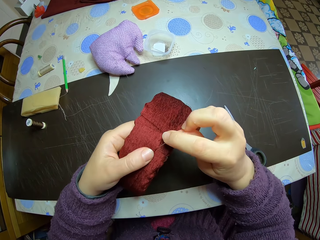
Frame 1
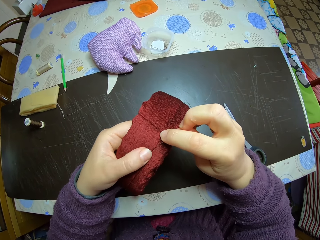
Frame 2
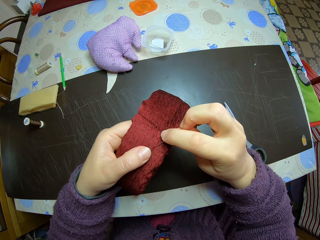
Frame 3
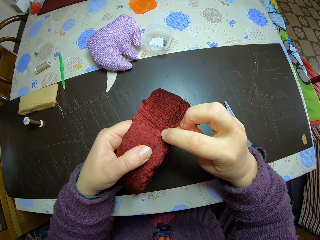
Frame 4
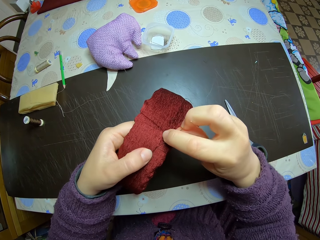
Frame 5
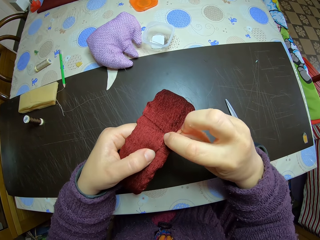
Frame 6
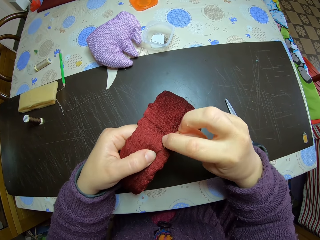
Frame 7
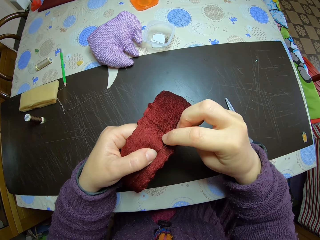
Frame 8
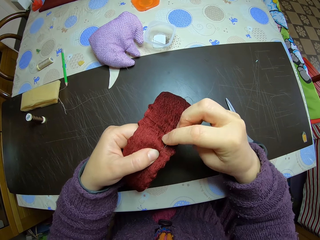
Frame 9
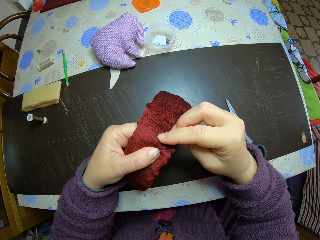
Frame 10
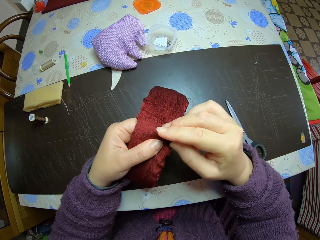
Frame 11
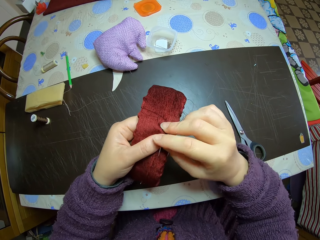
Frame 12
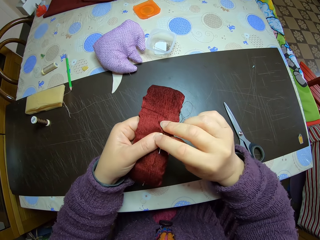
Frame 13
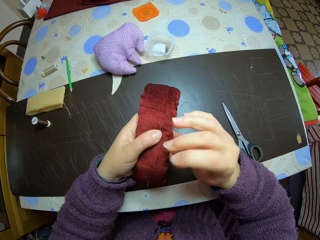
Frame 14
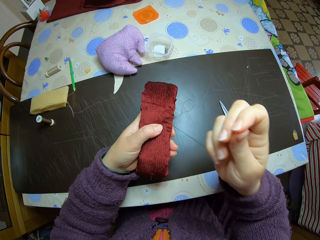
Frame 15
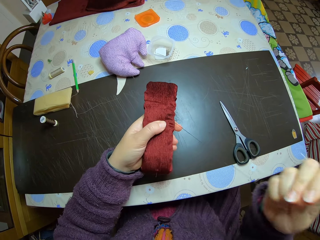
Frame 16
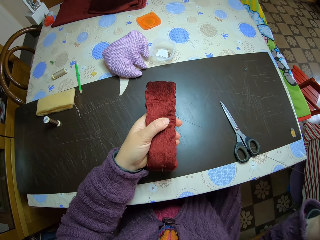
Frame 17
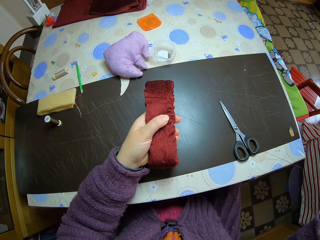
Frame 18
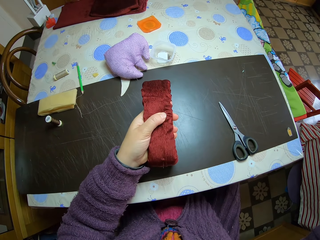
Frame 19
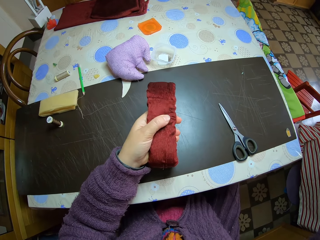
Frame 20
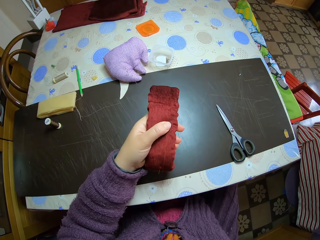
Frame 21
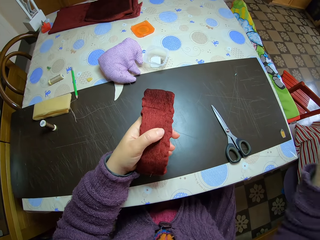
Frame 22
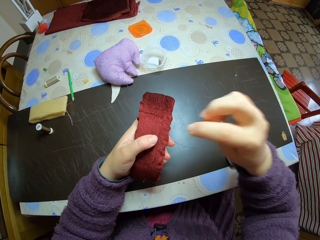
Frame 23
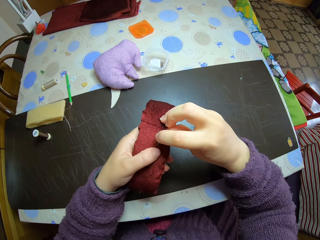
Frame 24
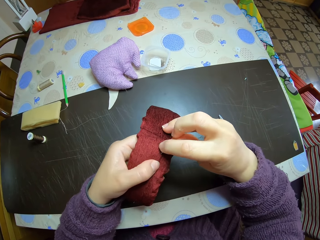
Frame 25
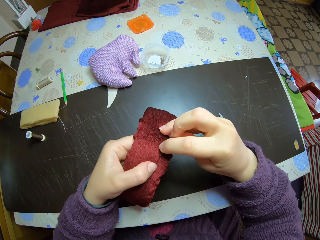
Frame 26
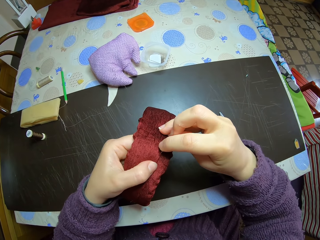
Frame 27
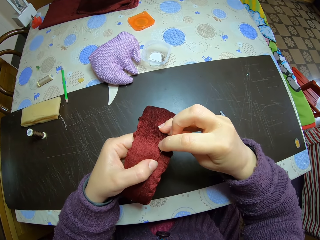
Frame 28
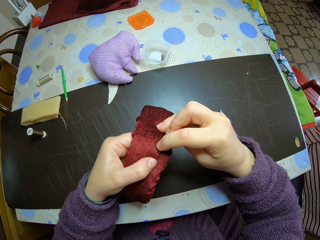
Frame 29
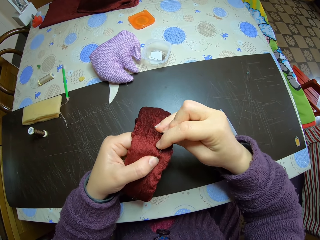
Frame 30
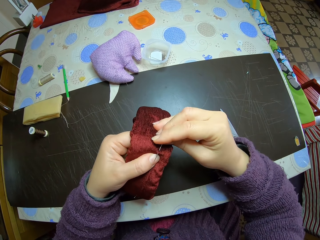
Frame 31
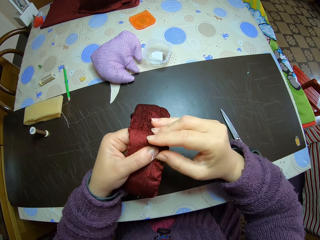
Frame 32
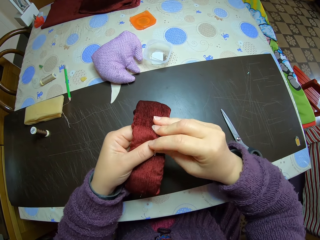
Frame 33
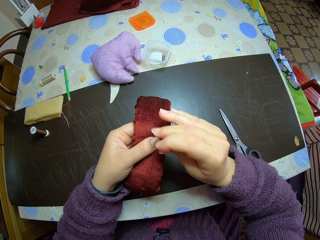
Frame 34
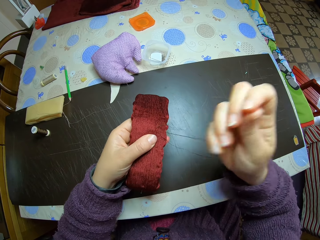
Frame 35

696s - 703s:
The camera wearer knits the headband. They sew the headband.

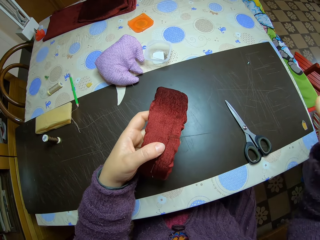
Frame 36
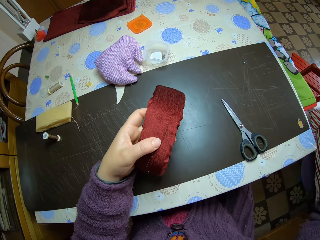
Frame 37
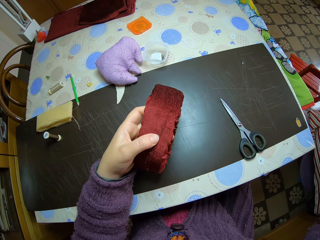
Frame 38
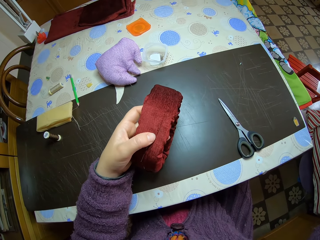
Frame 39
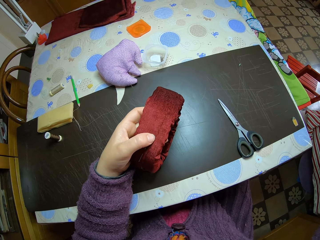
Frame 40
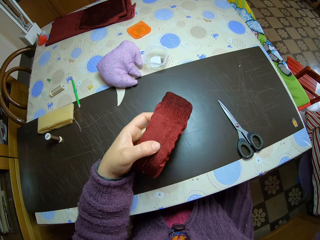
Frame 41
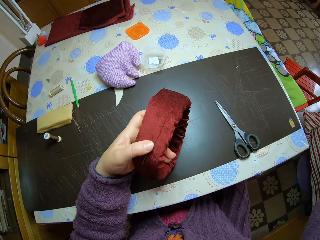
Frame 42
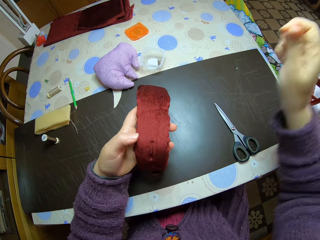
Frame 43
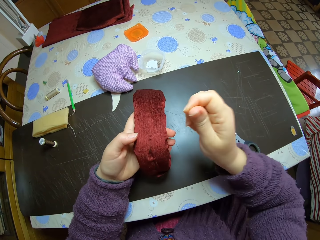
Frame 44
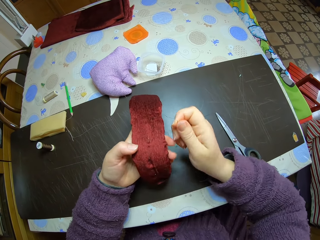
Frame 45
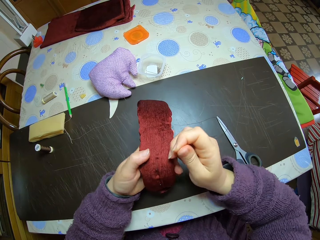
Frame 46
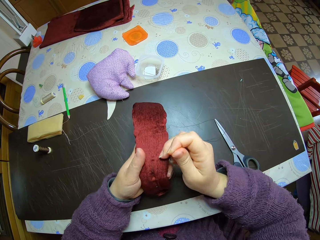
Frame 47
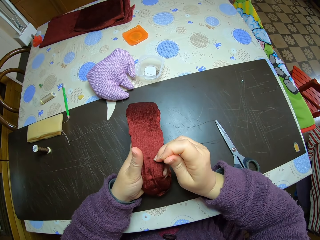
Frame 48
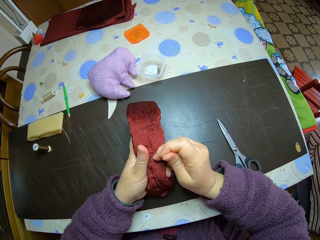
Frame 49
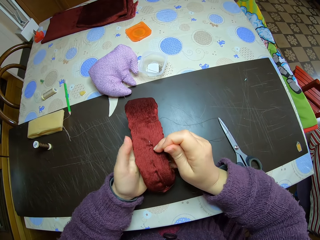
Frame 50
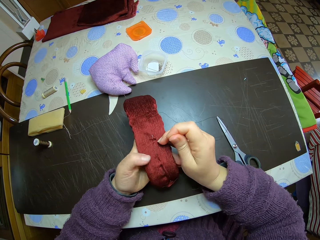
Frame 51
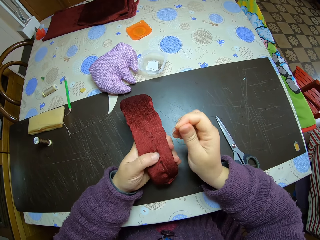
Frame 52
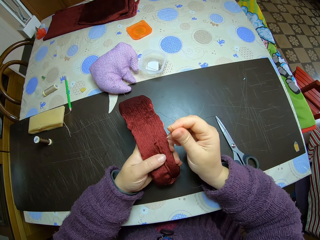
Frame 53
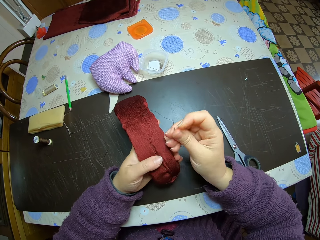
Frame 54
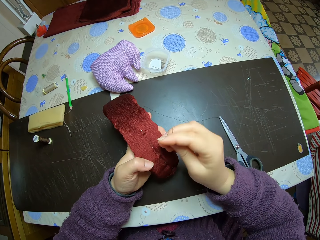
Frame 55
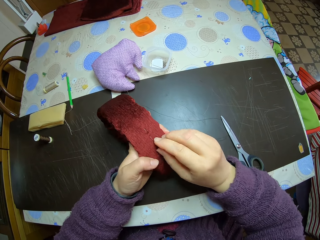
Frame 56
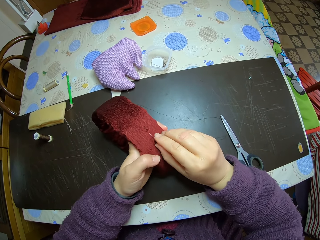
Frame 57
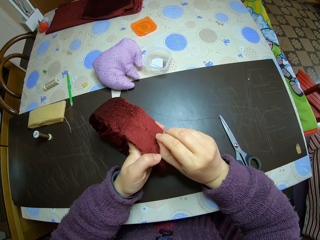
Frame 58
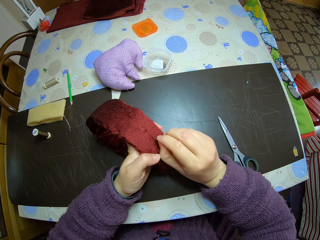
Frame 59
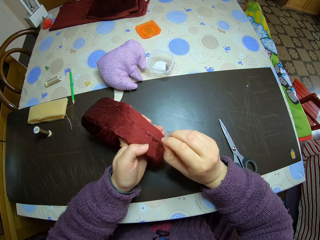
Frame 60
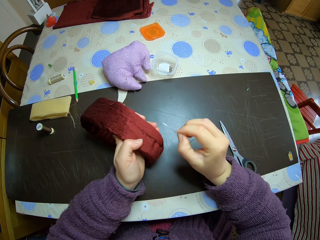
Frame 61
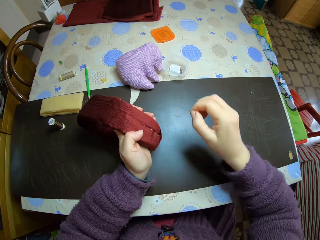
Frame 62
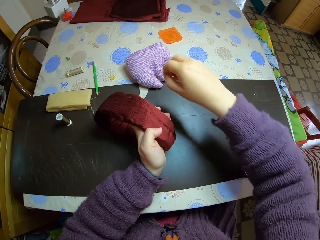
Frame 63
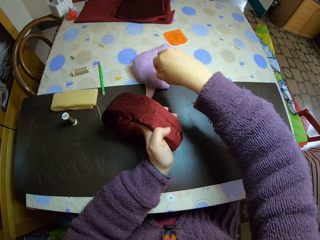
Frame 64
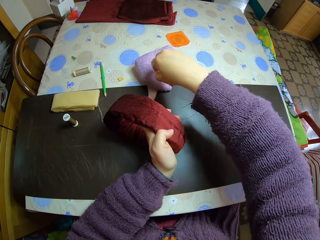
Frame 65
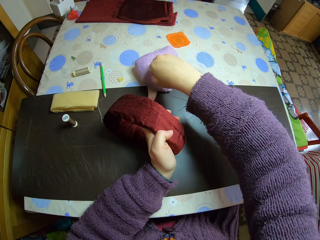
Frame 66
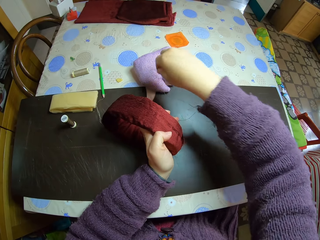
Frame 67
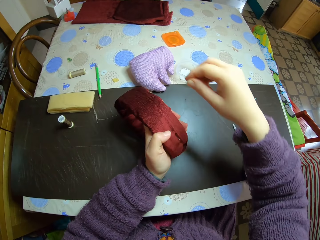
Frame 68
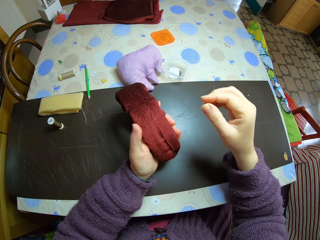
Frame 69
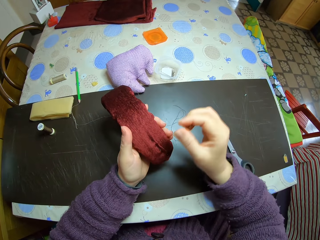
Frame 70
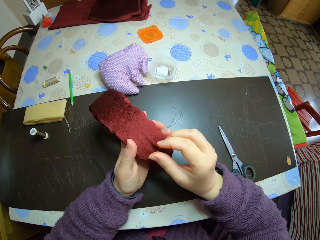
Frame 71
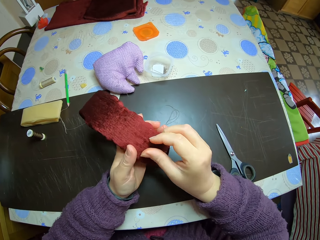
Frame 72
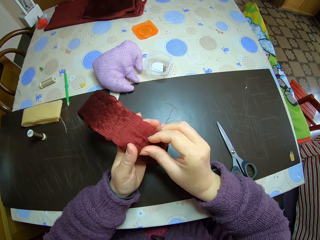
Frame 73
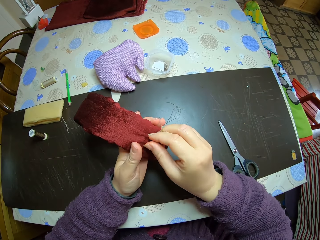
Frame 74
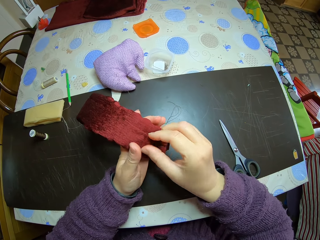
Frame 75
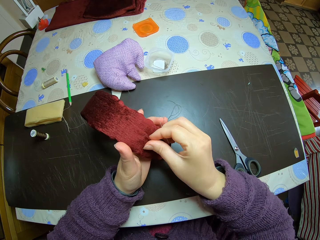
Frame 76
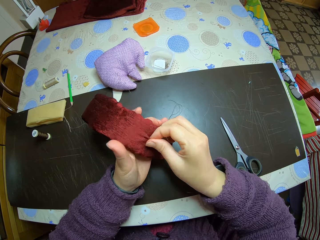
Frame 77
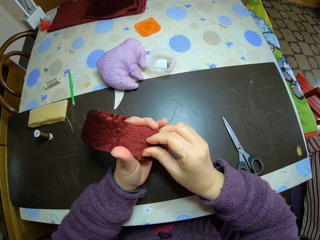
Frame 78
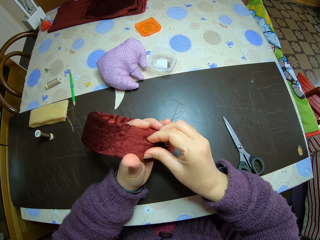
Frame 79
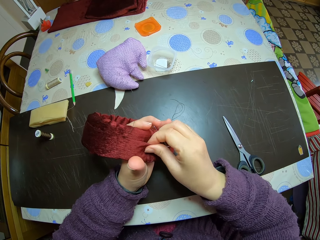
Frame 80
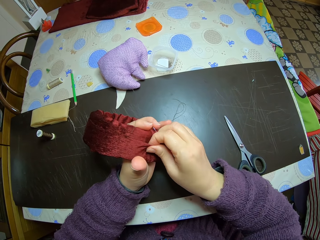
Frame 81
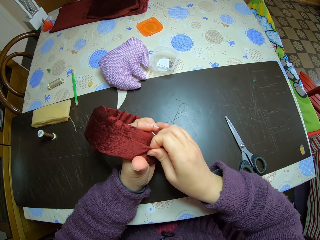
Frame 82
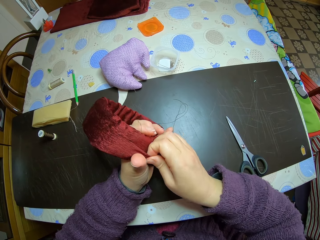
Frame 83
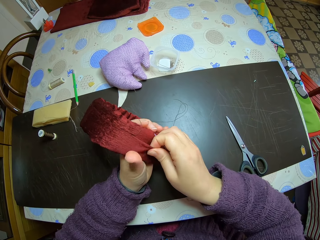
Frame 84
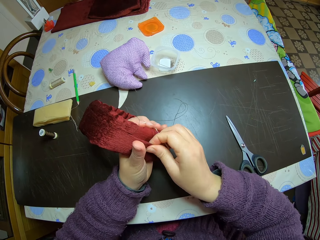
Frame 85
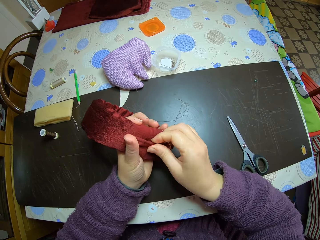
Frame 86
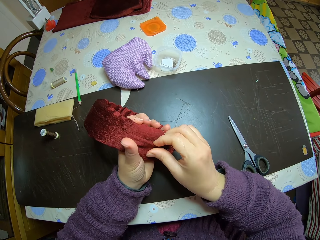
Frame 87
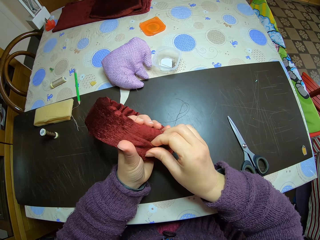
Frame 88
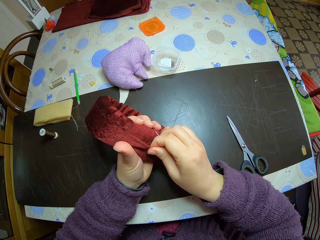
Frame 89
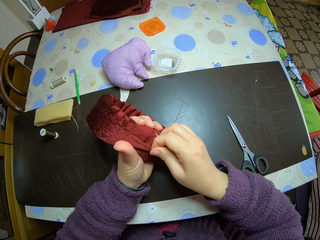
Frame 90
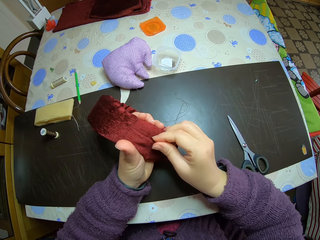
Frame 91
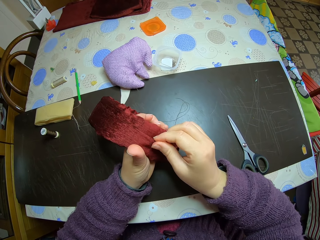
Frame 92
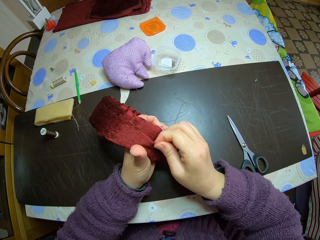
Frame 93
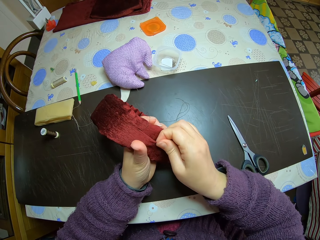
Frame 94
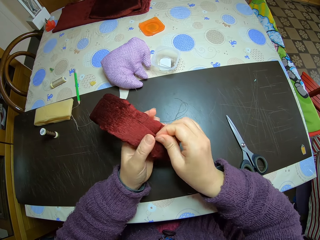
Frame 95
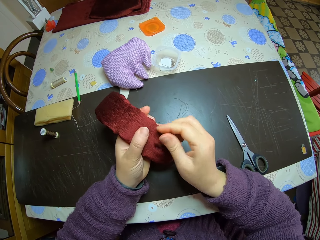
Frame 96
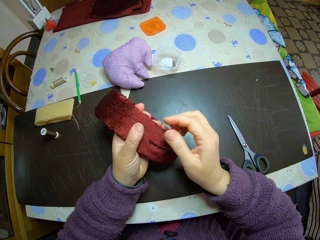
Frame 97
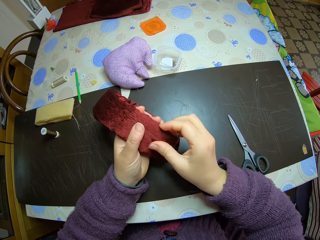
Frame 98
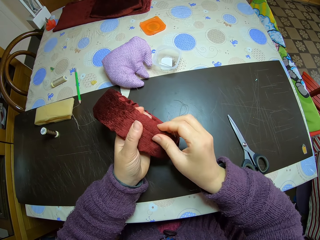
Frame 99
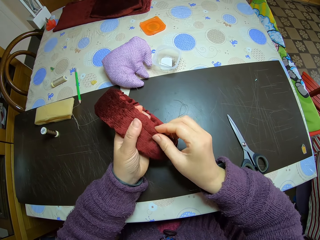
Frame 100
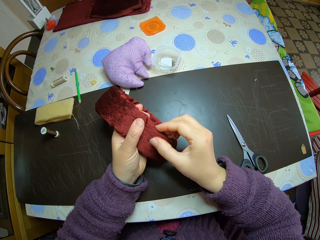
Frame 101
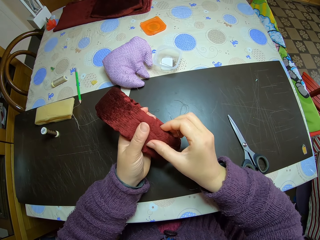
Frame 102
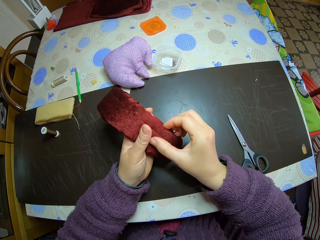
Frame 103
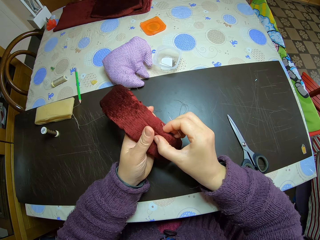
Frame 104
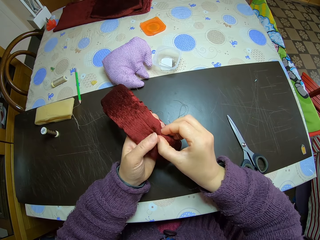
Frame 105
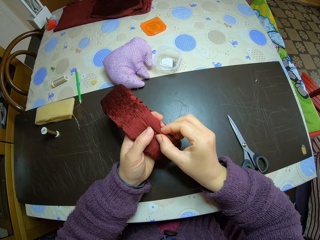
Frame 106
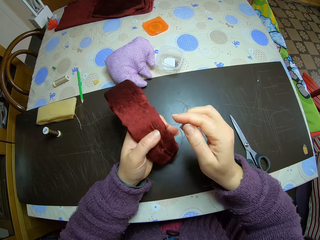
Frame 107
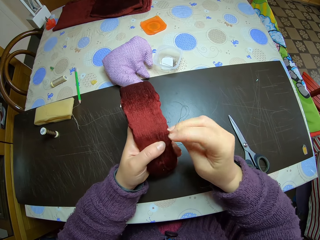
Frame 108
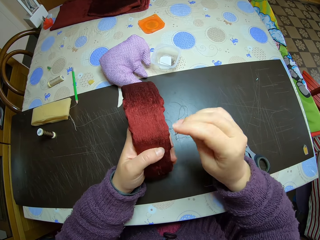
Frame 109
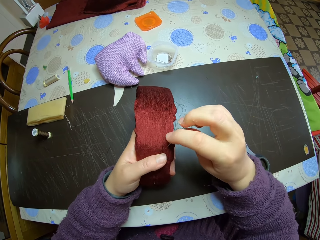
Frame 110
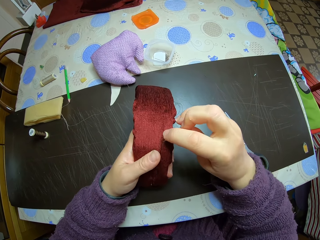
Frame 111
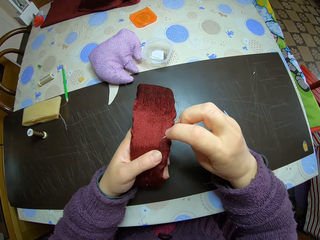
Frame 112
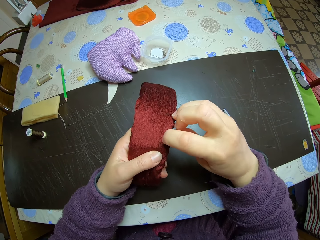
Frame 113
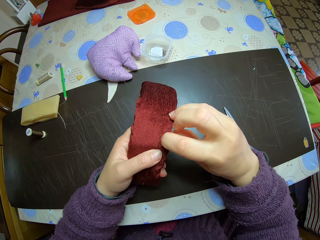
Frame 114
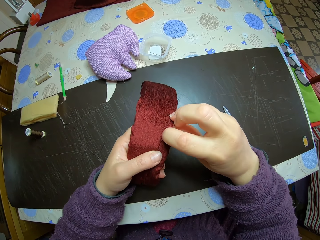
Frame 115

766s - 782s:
The camera wearer adjusts the headband. They remove an office pin from the headband. They place the thread on the throw pillow. They put the office pin in a stuffed toy. They press the headband. They adjust the headband. They knit the headband.
